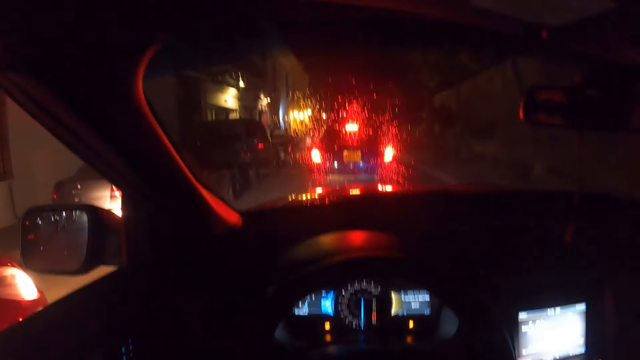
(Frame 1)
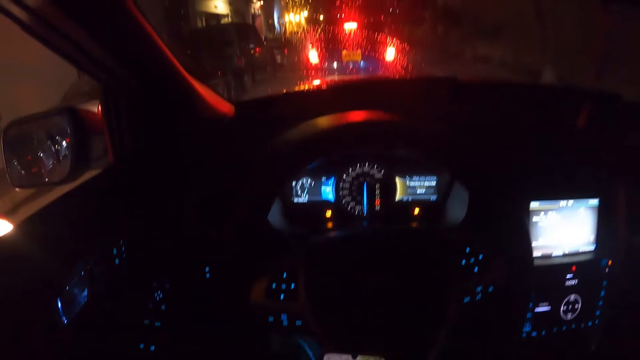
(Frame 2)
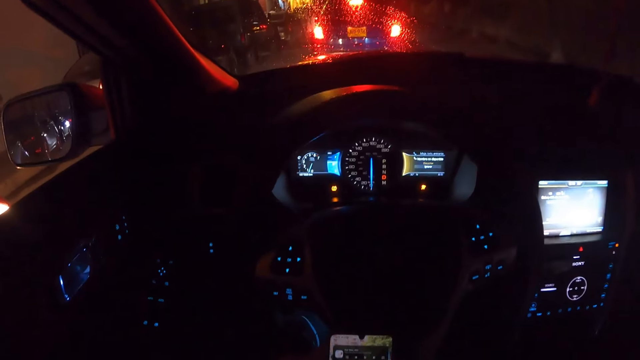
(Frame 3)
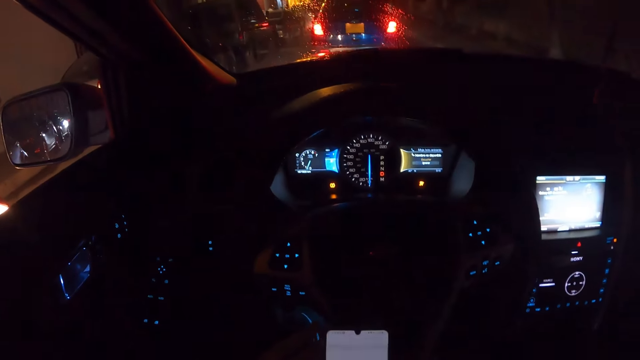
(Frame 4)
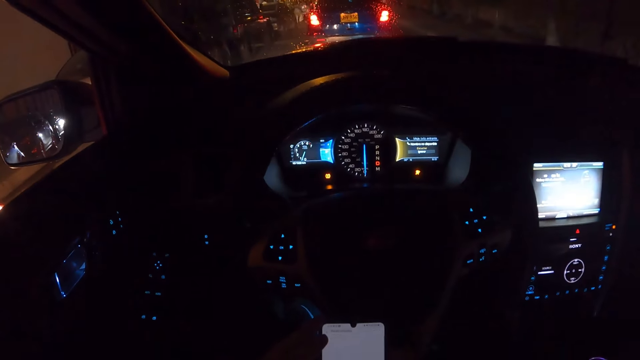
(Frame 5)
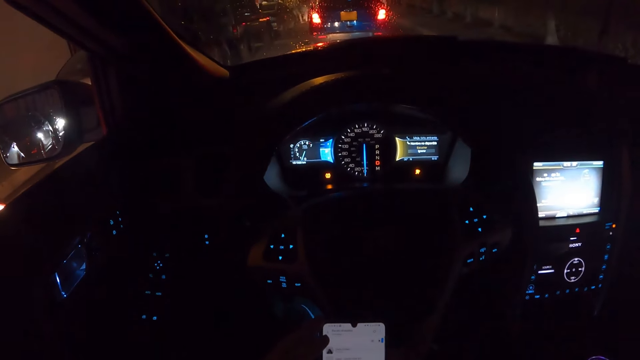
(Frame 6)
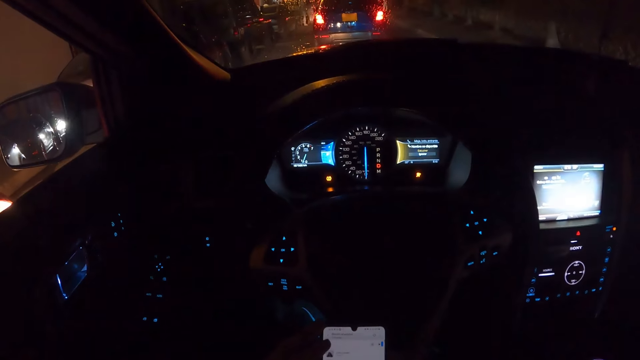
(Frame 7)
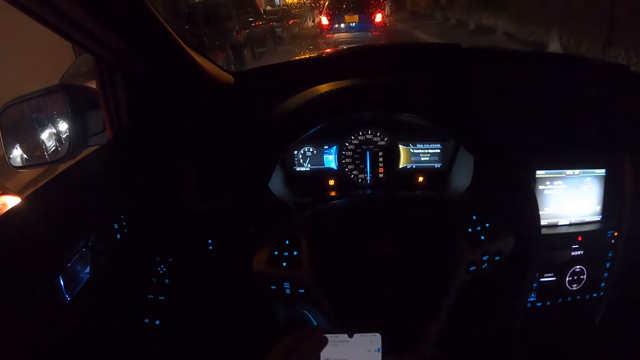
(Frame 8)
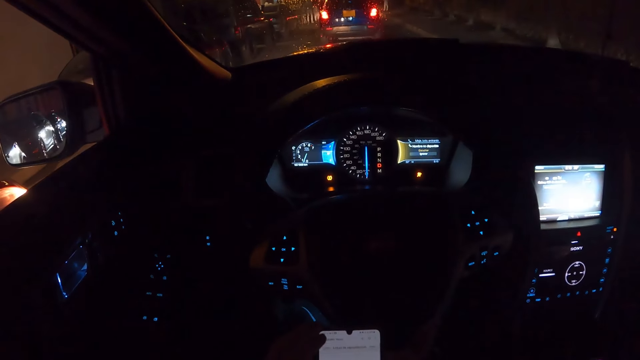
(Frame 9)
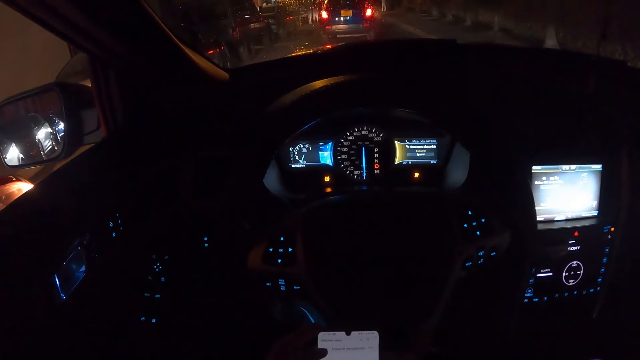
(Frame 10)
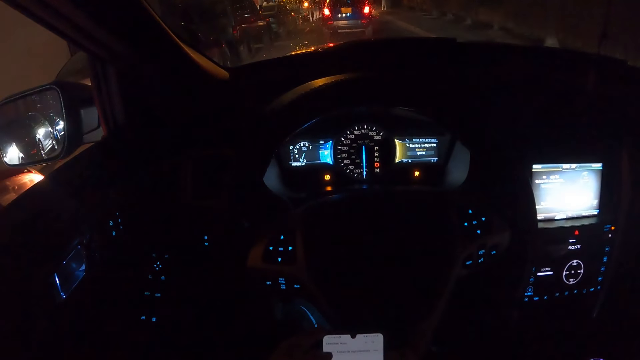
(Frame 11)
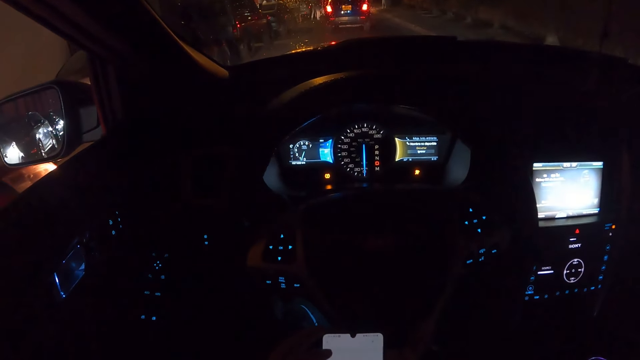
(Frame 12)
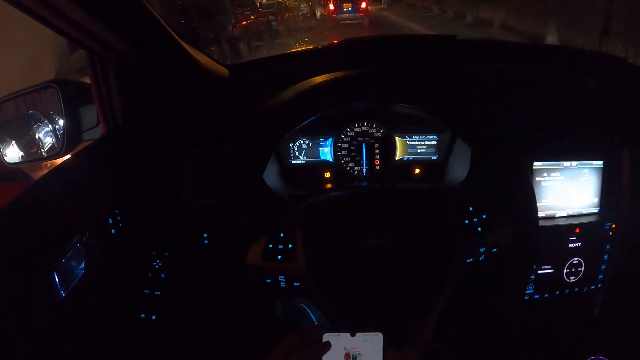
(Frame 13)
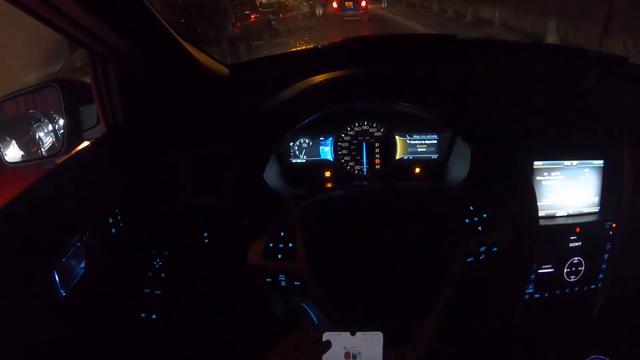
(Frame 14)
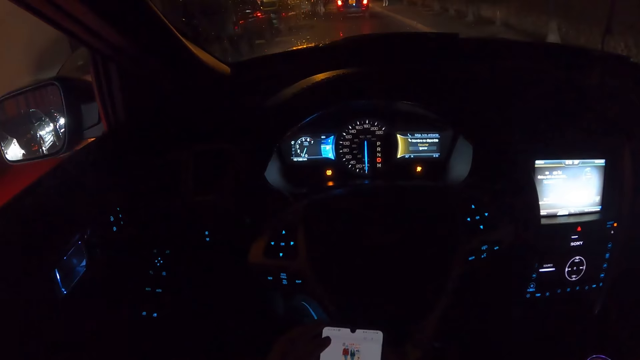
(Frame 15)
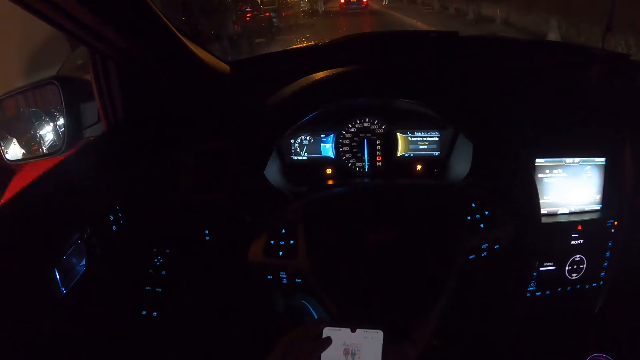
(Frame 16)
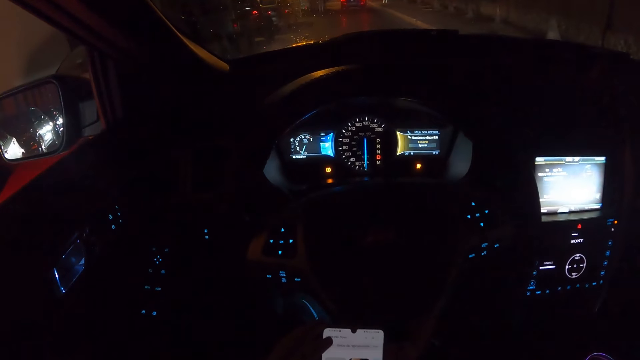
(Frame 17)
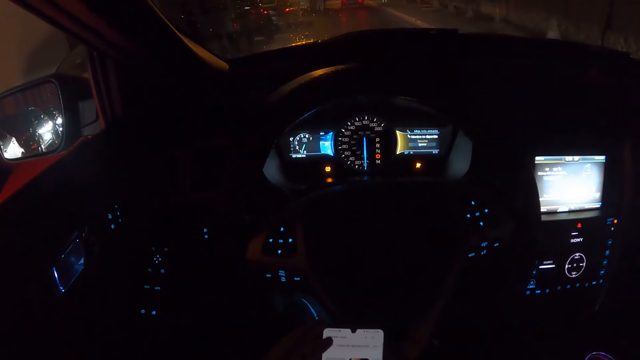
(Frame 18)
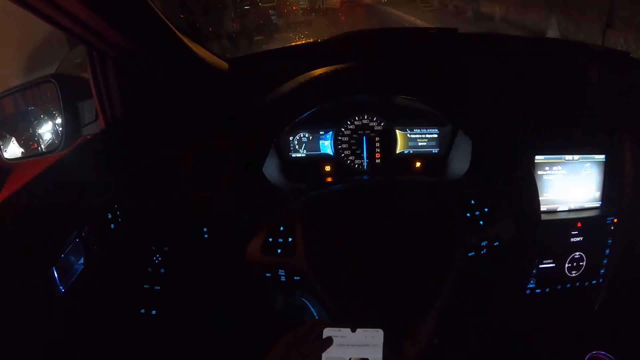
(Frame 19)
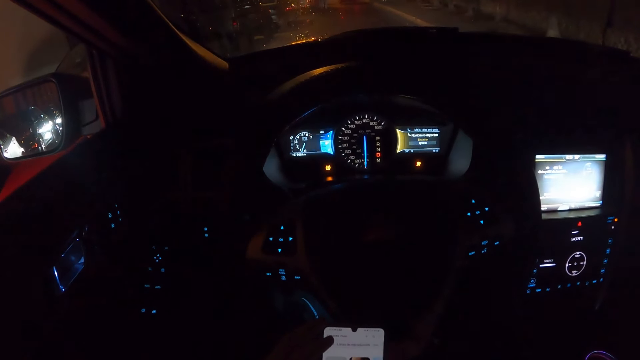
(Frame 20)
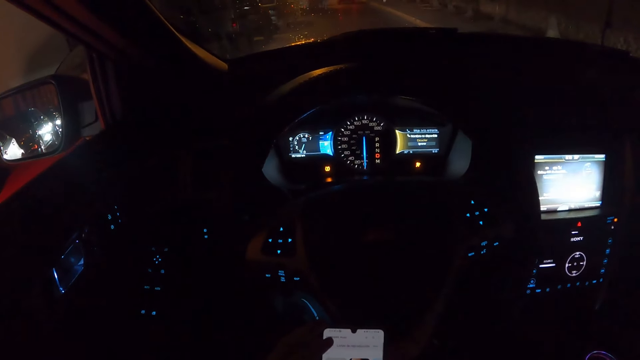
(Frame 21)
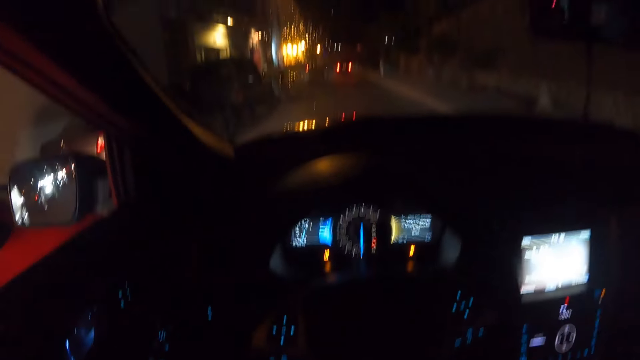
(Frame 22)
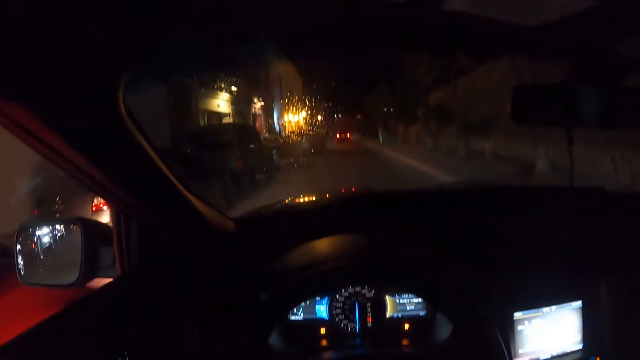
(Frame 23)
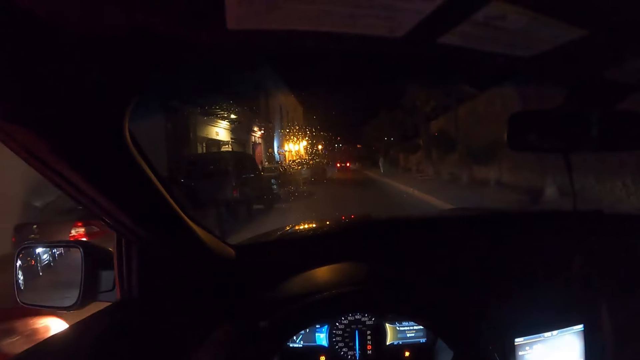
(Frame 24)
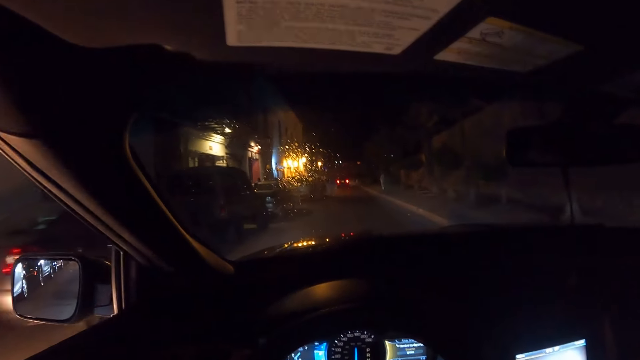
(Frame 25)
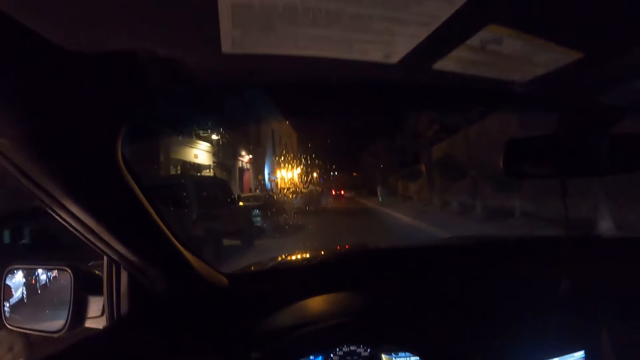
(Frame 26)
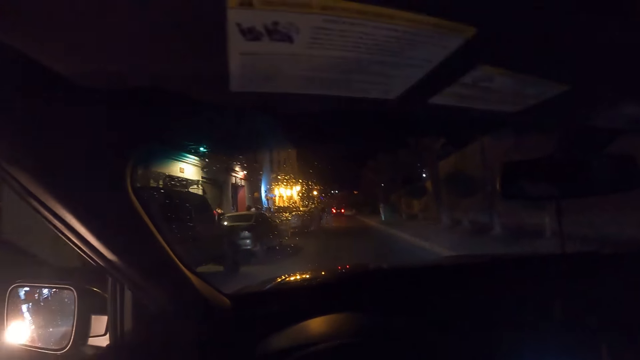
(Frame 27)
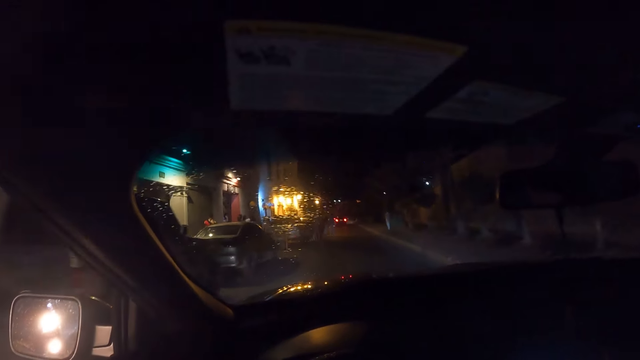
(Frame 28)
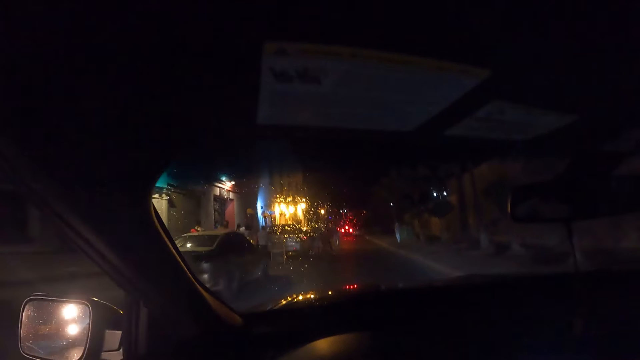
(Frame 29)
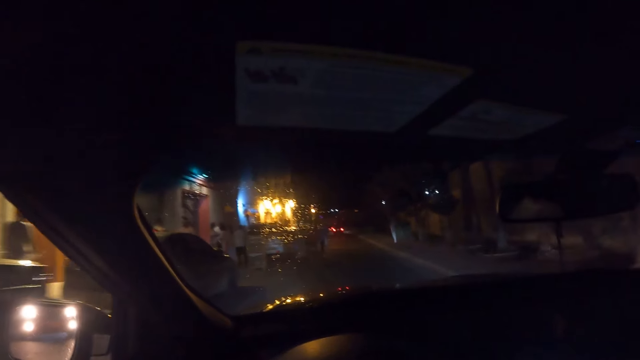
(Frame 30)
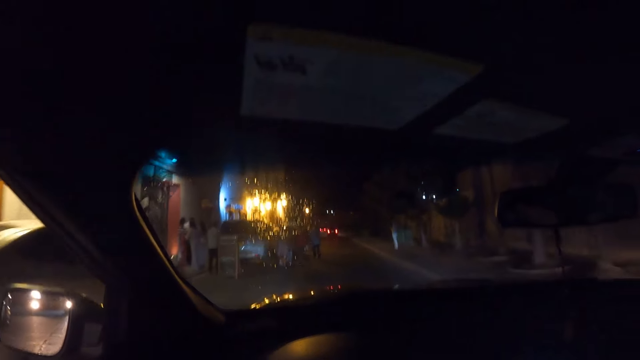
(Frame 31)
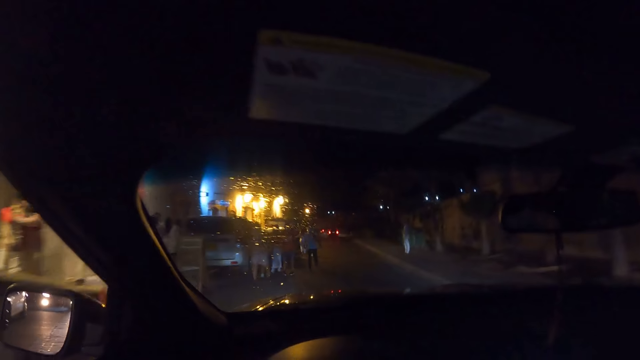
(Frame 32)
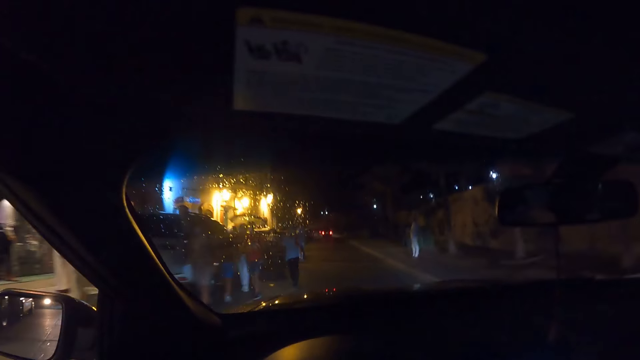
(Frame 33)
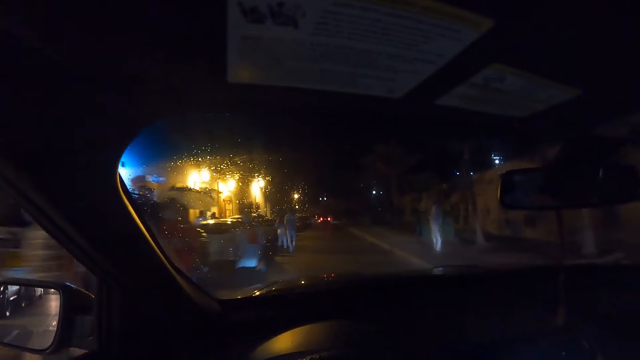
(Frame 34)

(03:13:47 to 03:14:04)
The camera wearer operates a phone in his hands. He drives the car on the road with his hands.

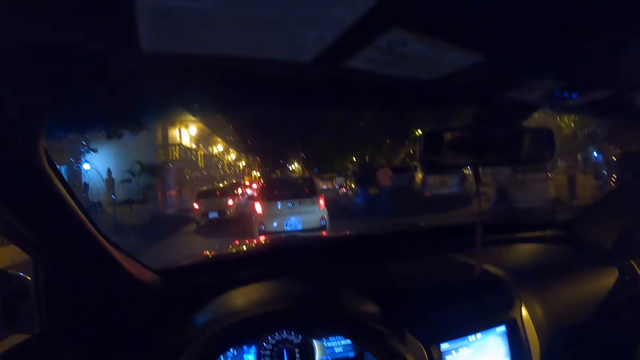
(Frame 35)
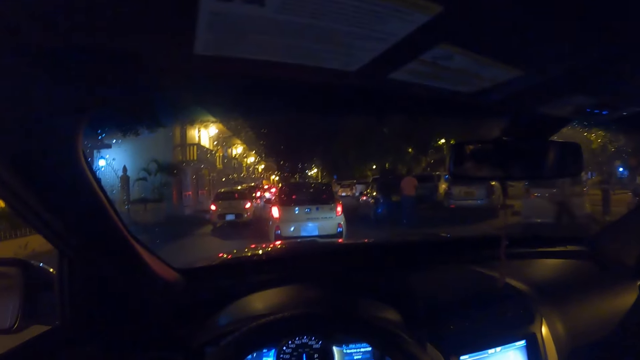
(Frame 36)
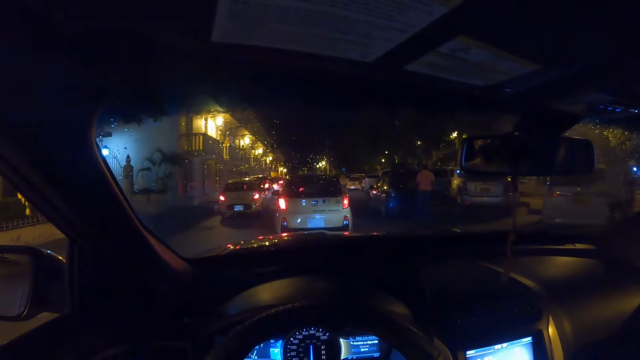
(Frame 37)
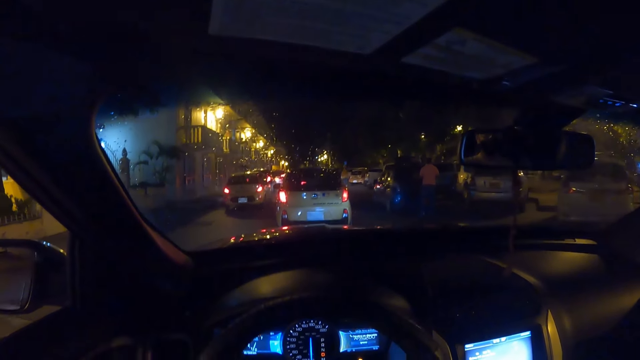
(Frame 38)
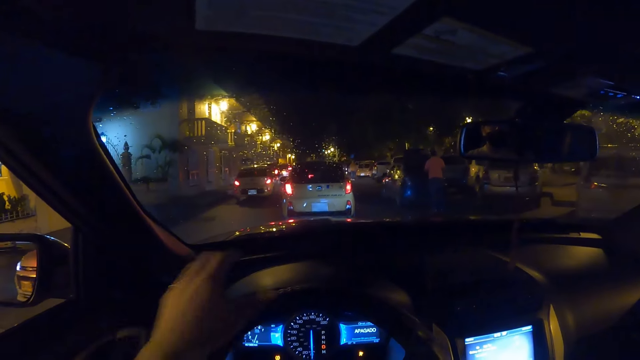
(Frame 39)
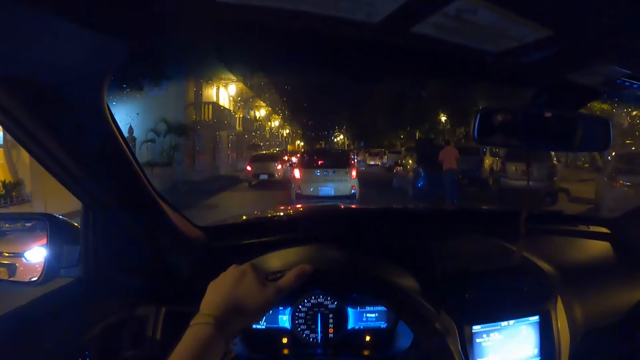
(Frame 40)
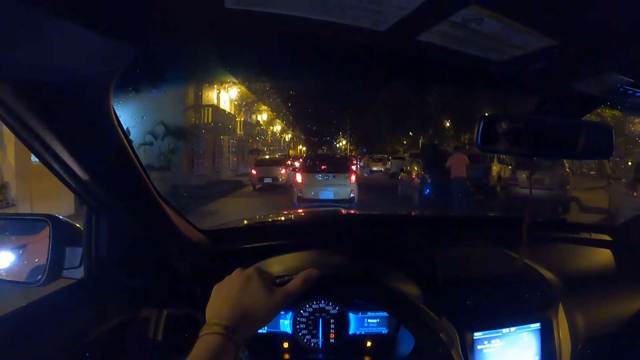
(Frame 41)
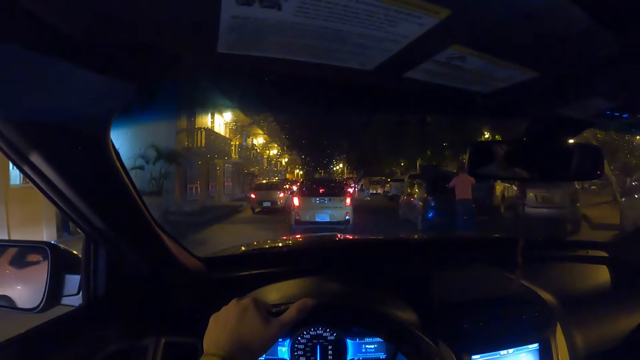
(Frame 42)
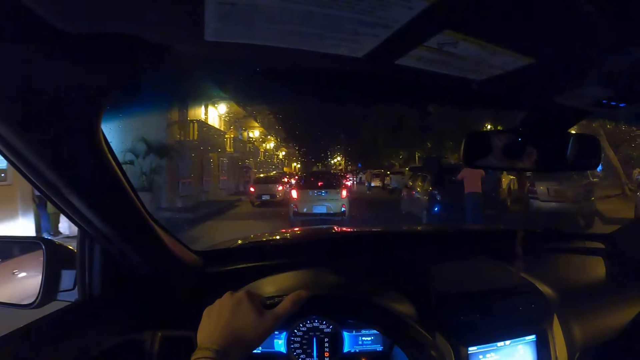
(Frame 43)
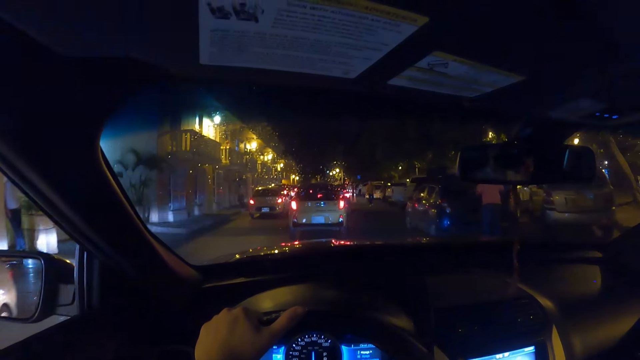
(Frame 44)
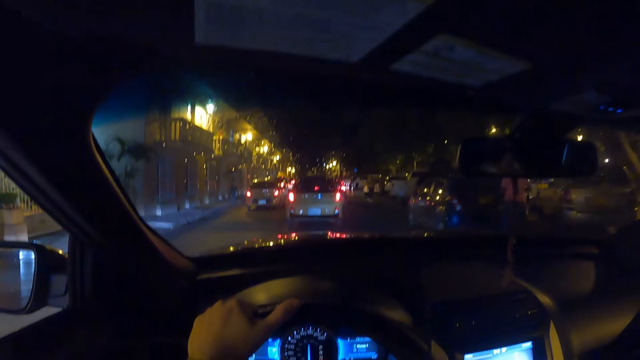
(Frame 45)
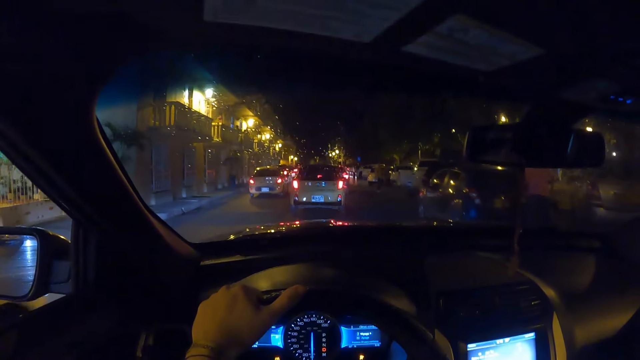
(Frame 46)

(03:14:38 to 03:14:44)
The camera wearer places his left hand on the steering wheel.
